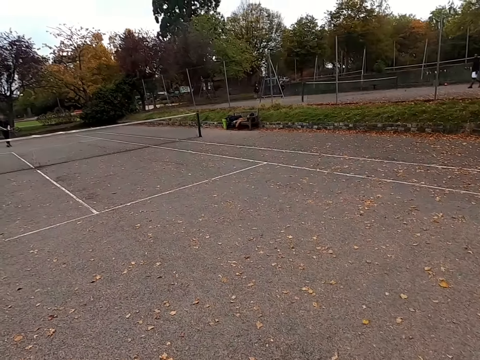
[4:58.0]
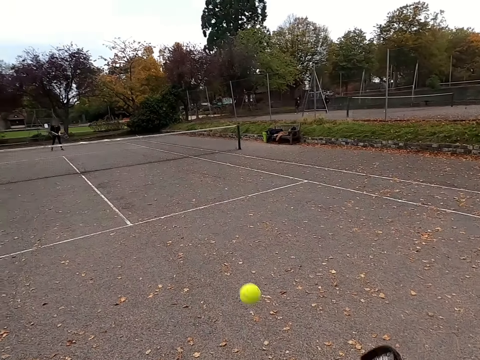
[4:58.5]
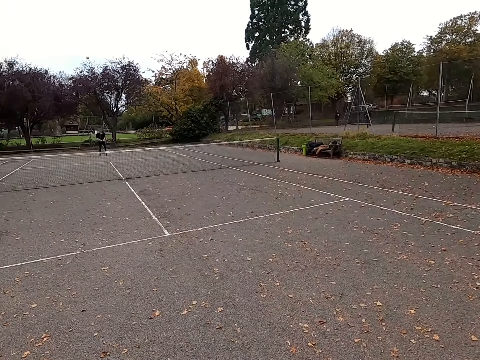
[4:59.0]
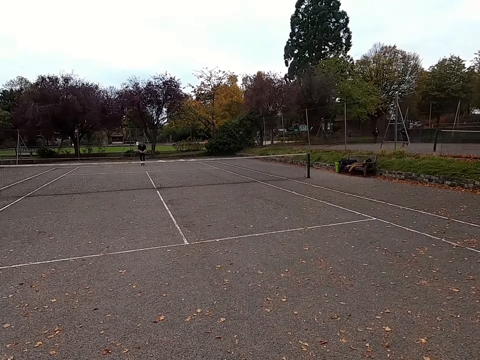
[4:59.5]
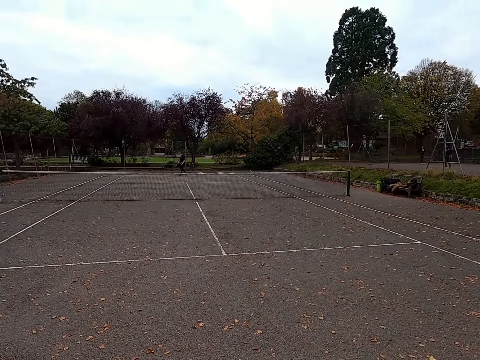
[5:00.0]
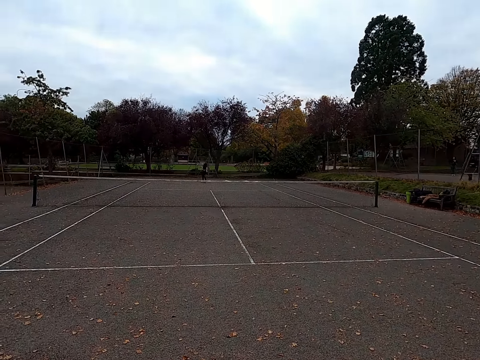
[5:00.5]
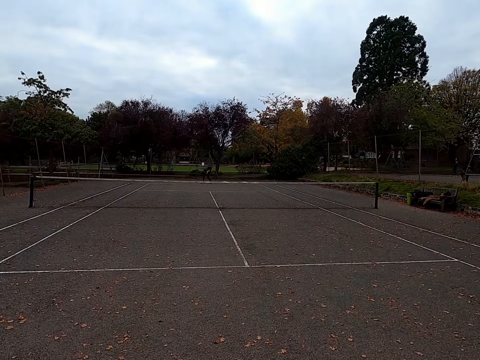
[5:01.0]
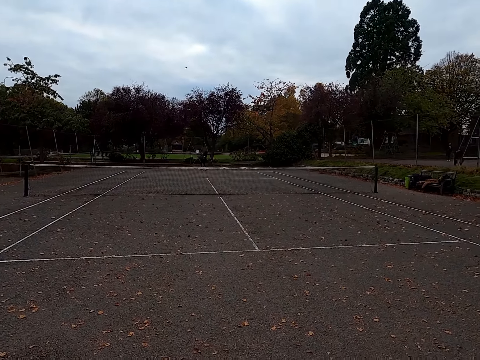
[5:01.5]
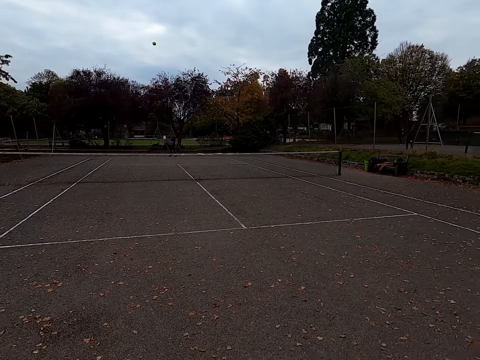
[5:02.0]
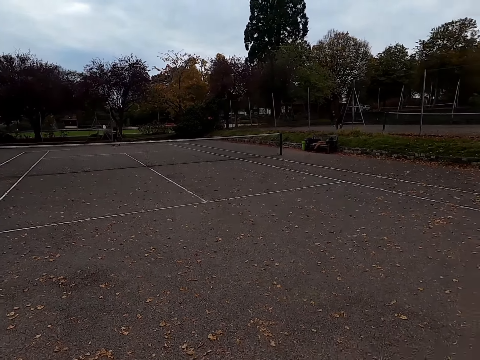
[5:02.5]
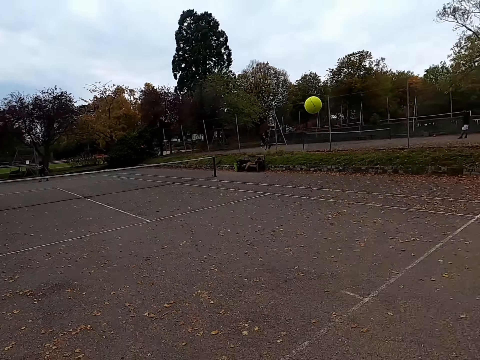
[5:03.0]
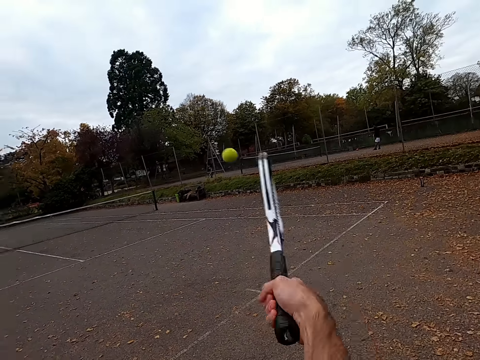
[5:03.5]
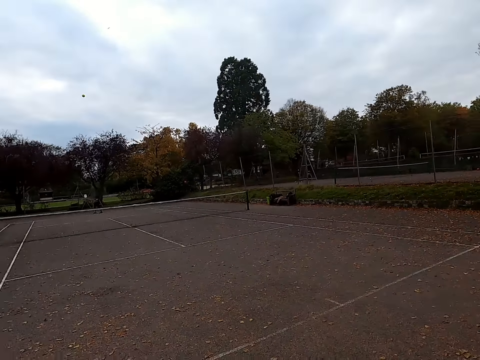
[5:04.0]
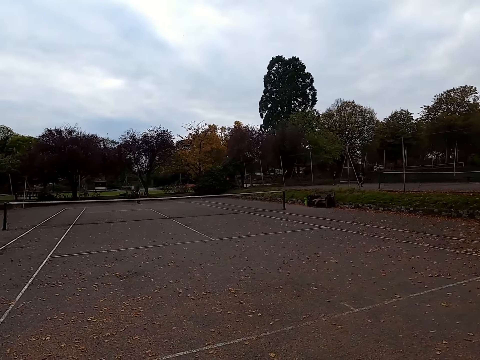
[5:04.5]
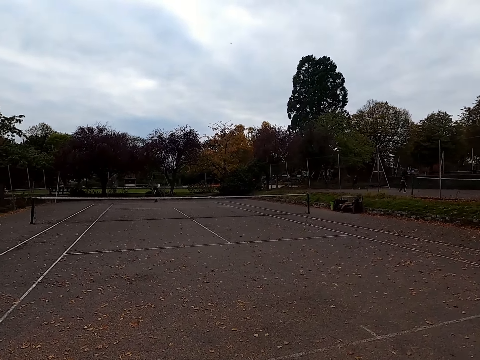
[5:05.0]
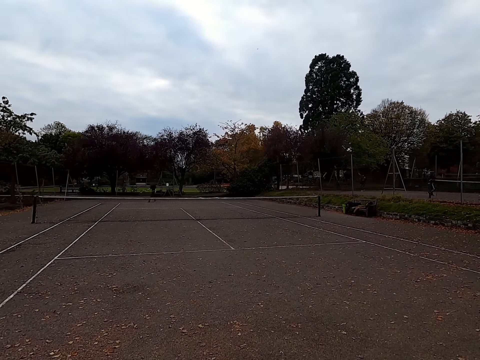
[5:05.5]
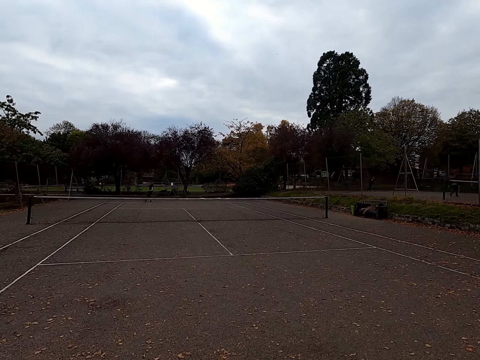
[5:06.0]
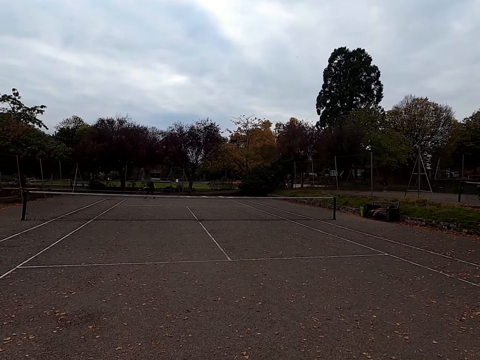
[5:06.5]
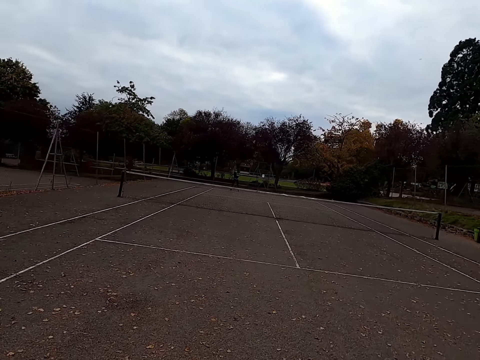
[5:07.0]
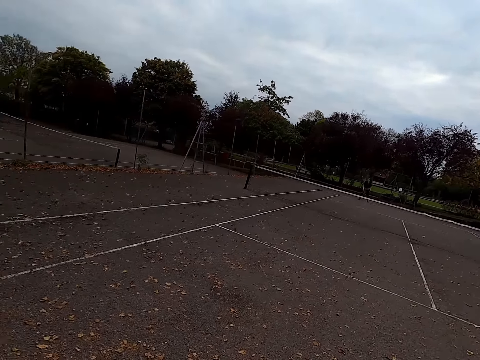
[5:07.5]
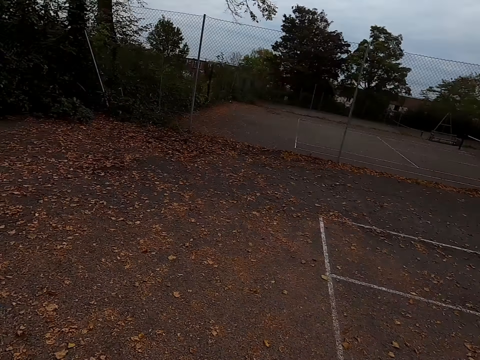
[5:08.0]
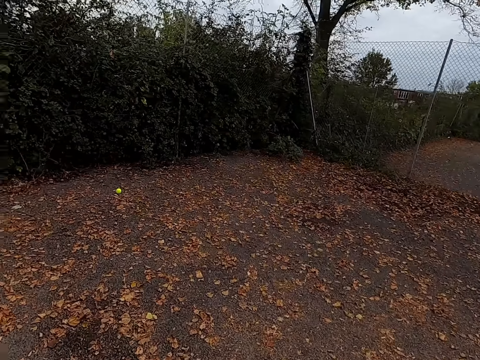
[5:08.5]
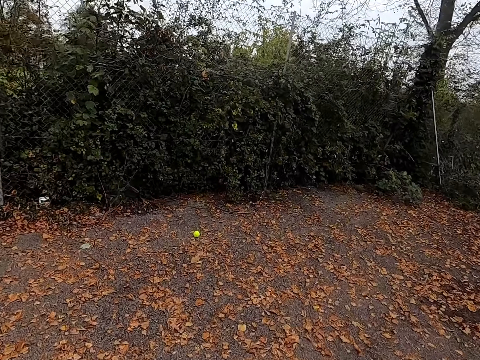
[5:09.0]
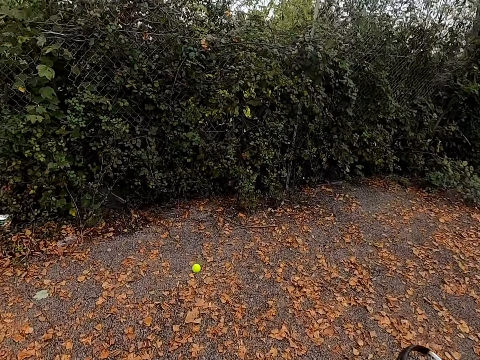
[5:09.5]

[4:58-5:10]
The camera wearer looks at the side. They hit the ball back. They look at the field. A woman hits the tennis ball with a racquet. The camera wearer hits the tennis ball back with a racquet. They walk around the tennis court. They look at the side. They walk to the ball.

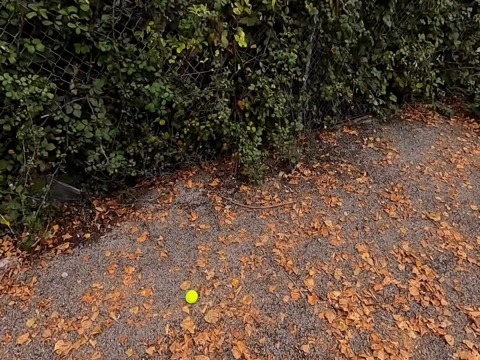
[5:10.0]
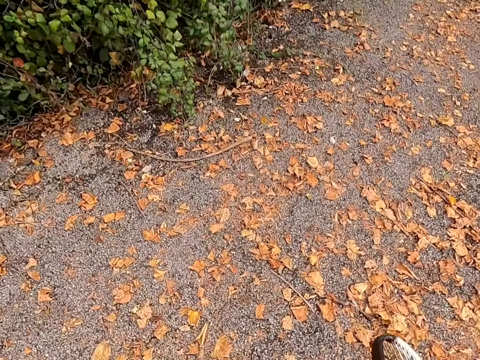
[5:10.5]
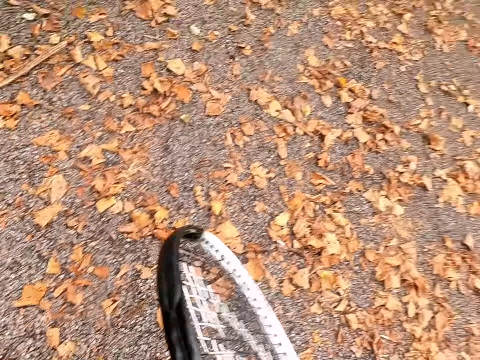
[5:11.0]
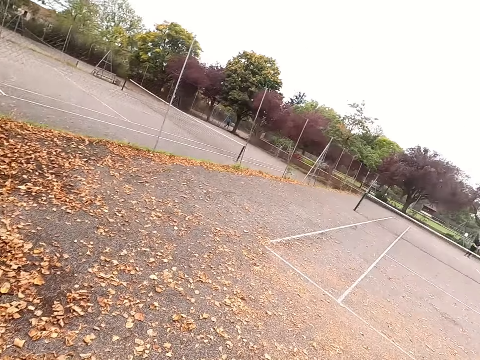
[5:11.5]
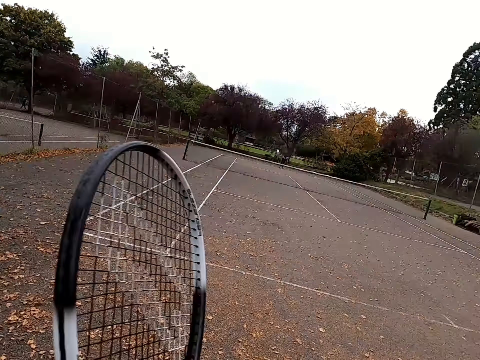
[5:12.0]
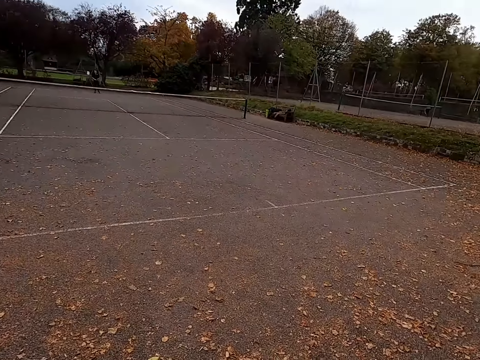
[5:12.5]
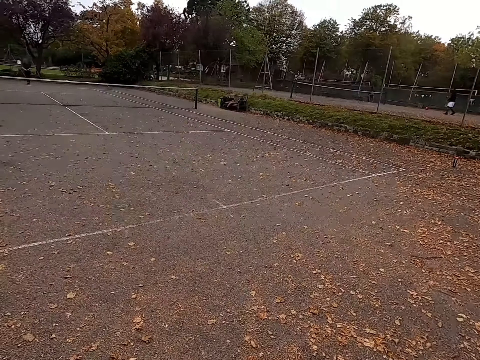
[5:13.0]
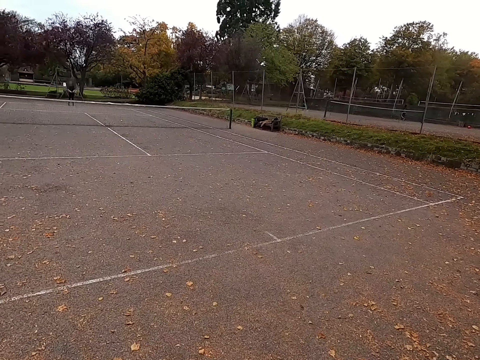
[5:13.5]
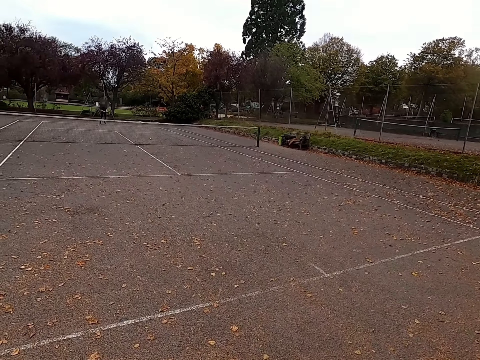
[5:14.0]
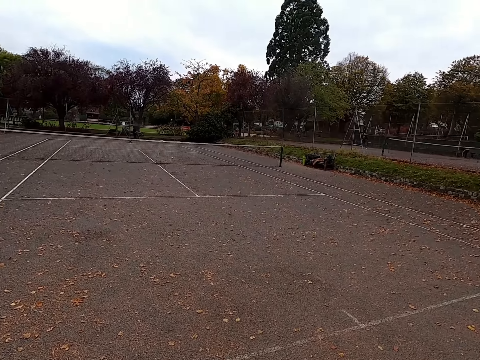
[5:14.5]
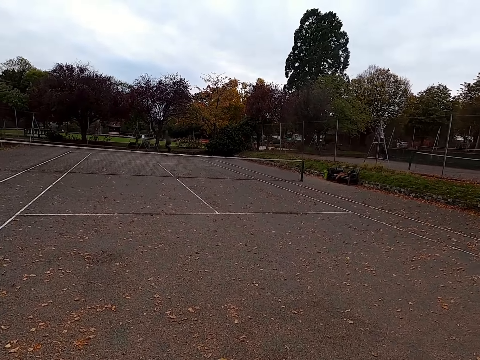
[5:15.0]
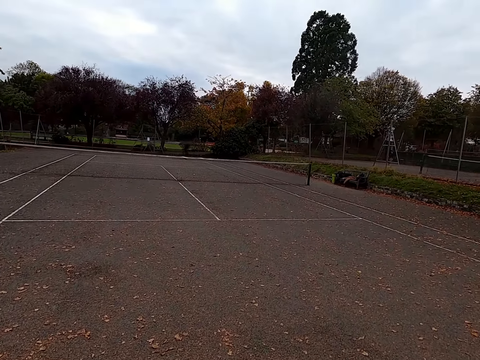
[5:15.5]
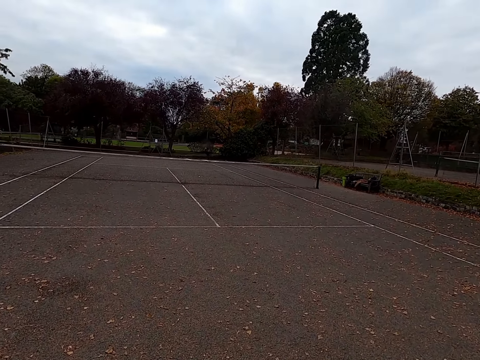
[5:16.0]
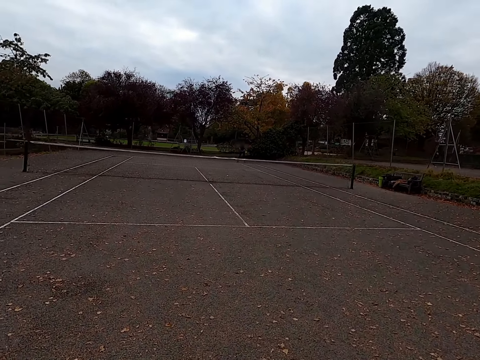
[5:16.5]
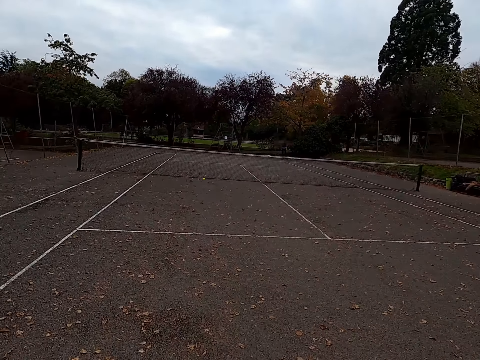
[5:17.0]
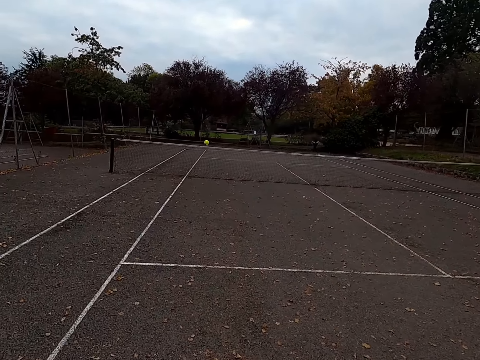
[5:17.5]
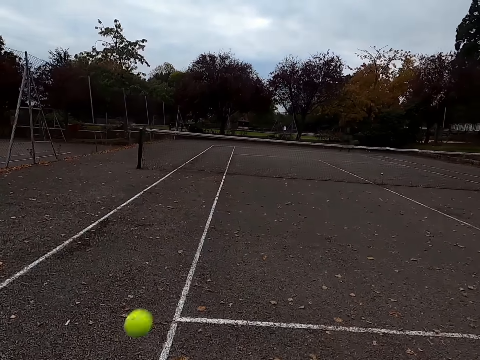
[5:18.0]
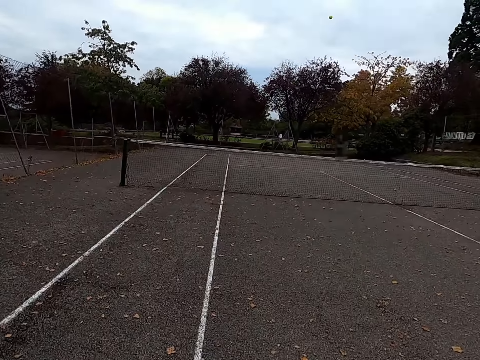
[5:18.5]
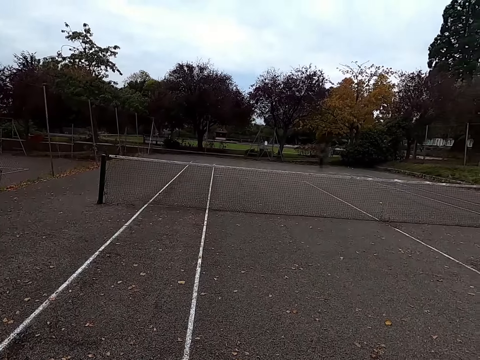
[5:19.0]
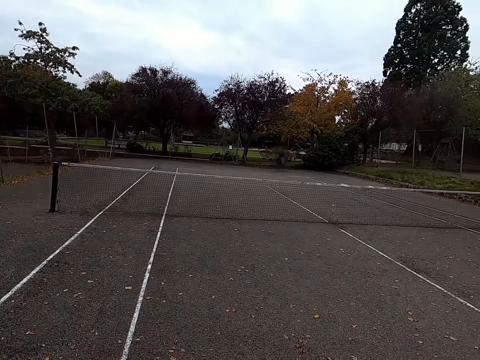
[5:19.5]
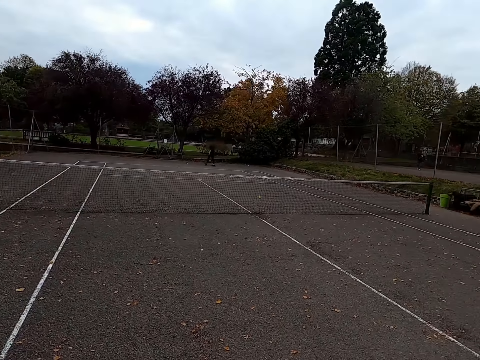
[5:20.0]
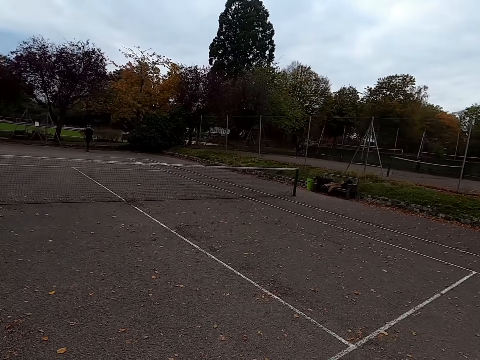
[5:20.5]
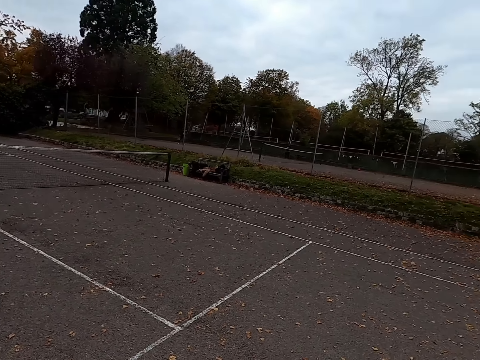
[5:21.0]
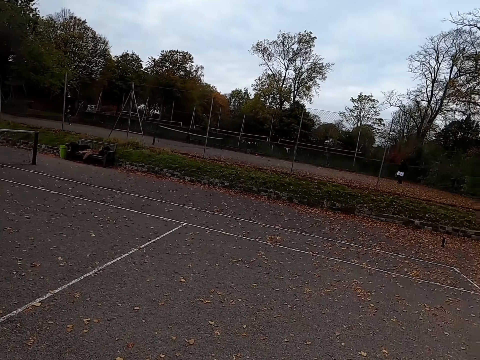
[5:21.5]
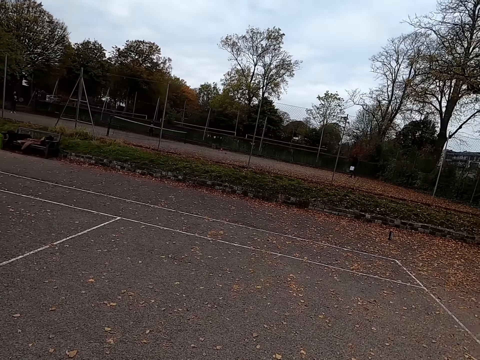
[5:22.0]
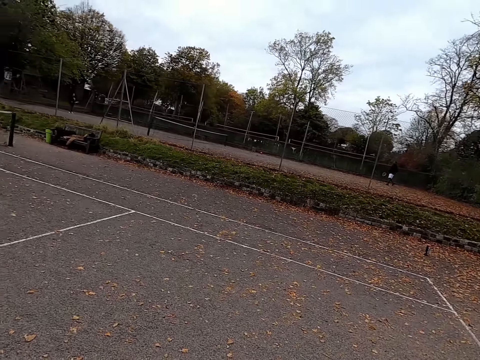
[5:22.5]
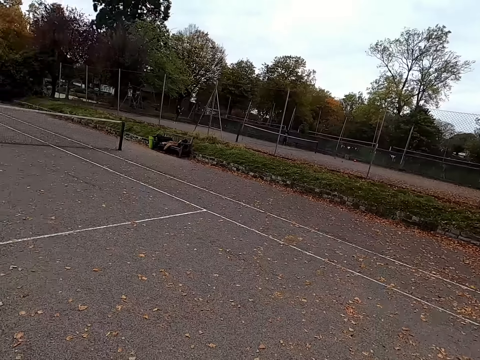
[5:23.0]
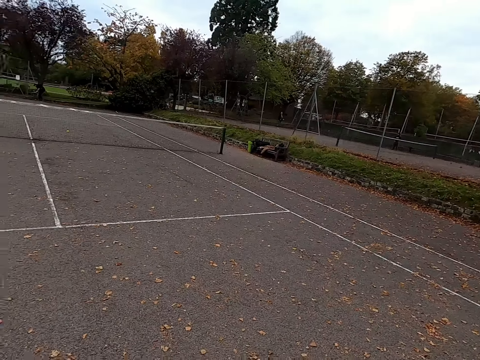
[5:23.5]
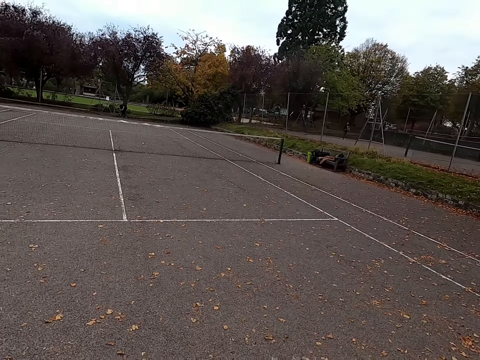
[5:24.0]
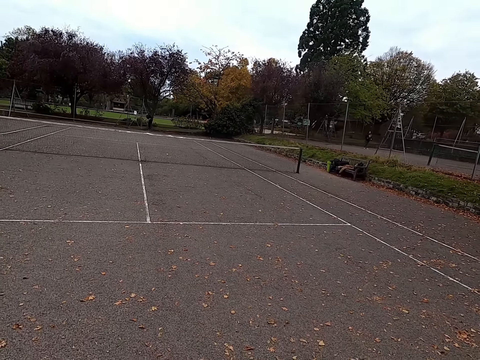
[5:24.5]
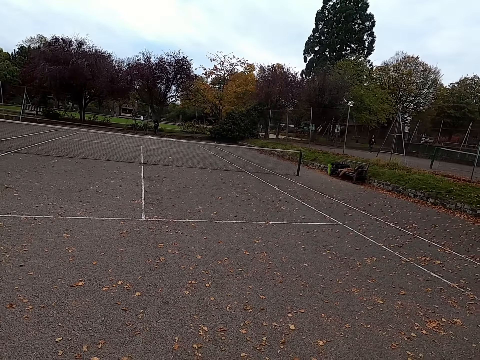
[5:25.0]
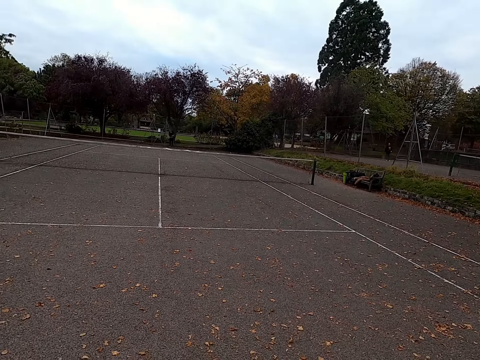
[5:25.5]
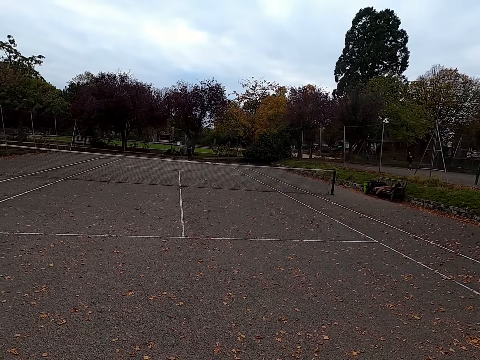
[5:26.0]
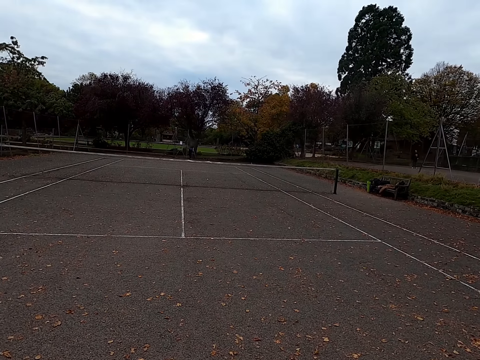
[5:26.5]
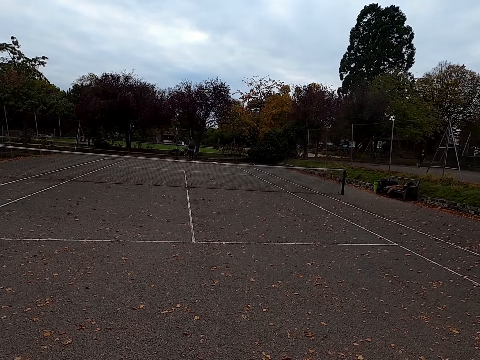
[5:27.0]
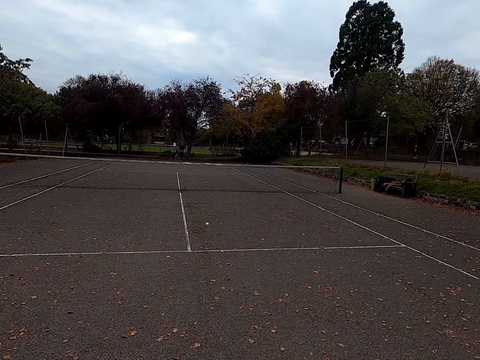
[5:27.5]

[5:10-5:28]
The camera wearer picks up the tennis ball. They hit the ball. They walk around the tennis court. They look at the field. A woman hits the tennis ball with a racquet. The camera wearer hits the tennis ball with a racquet. They look around. They walk around the tennis court. The woman hits the tennis ball with a racquet.
